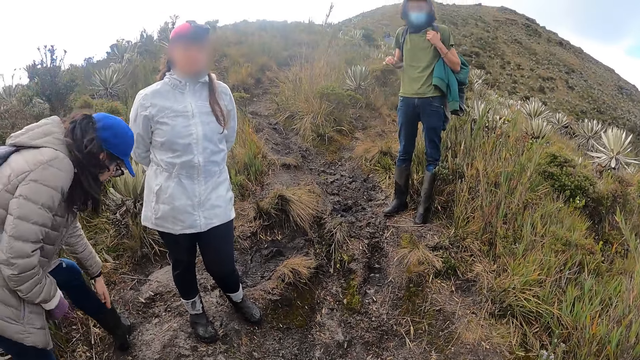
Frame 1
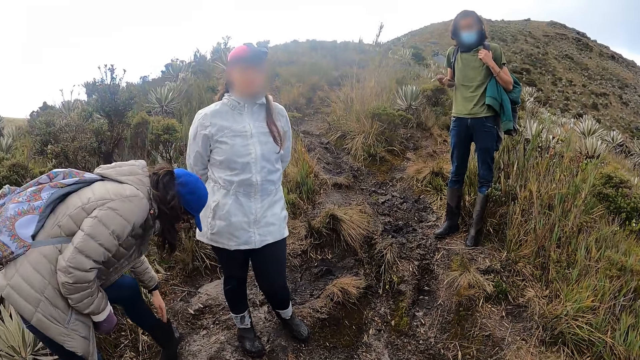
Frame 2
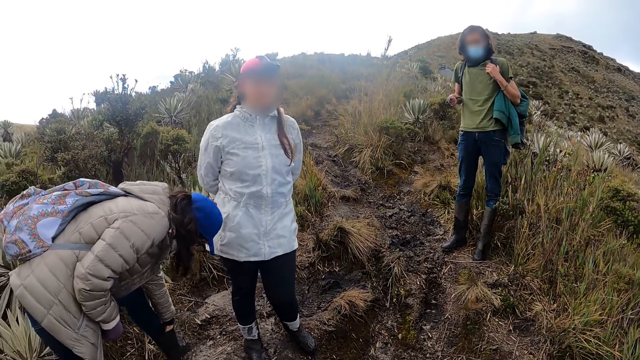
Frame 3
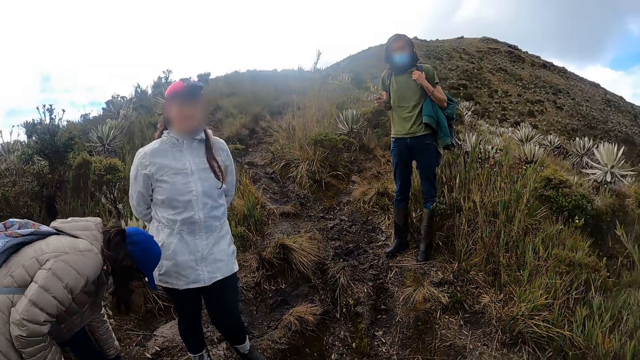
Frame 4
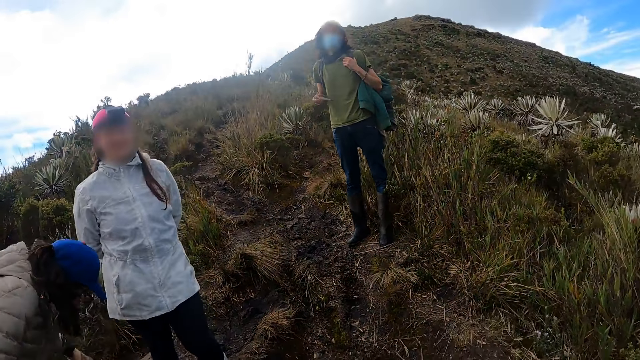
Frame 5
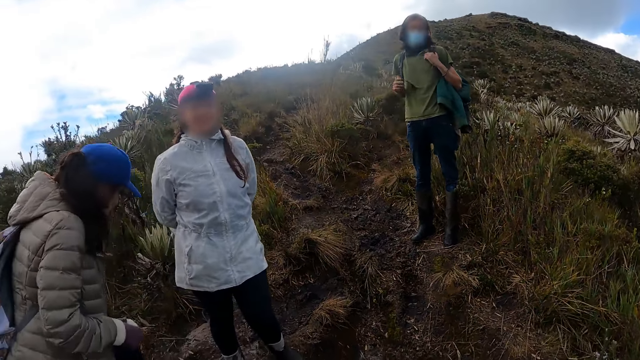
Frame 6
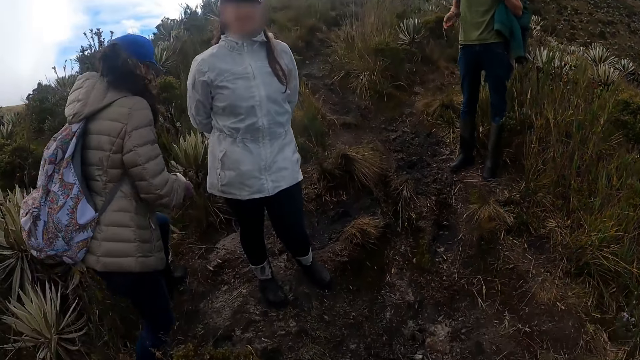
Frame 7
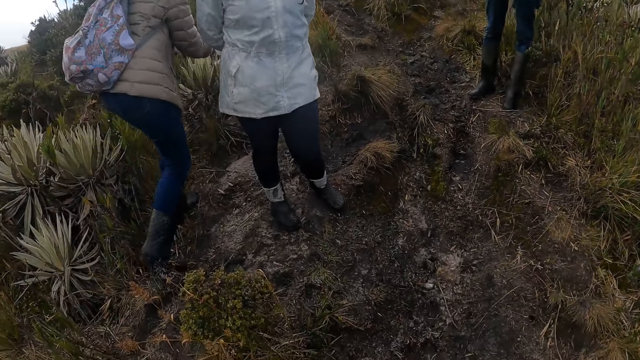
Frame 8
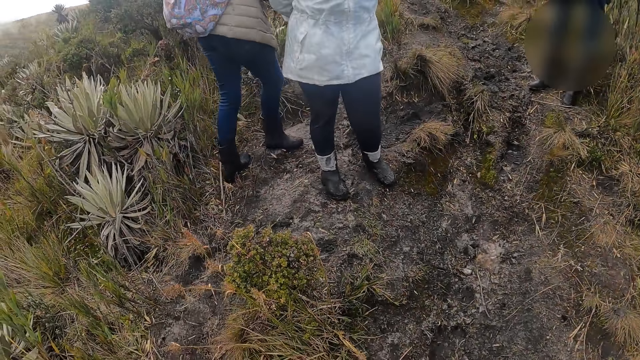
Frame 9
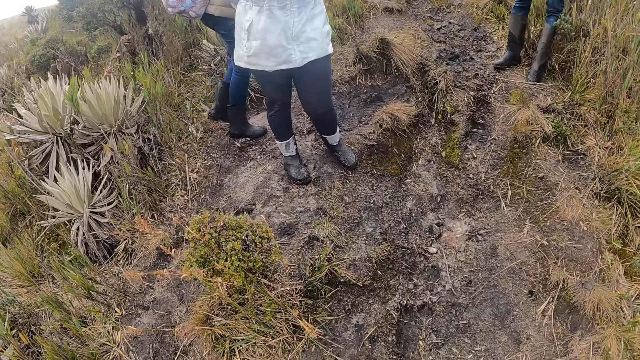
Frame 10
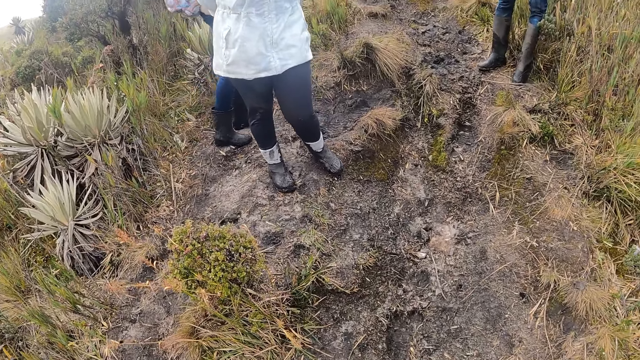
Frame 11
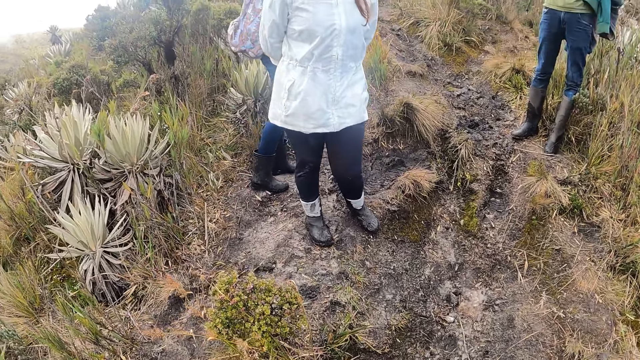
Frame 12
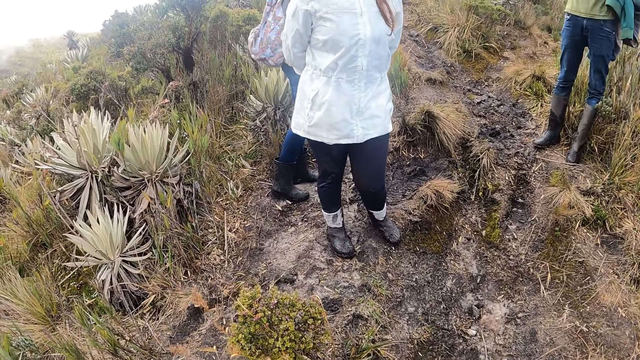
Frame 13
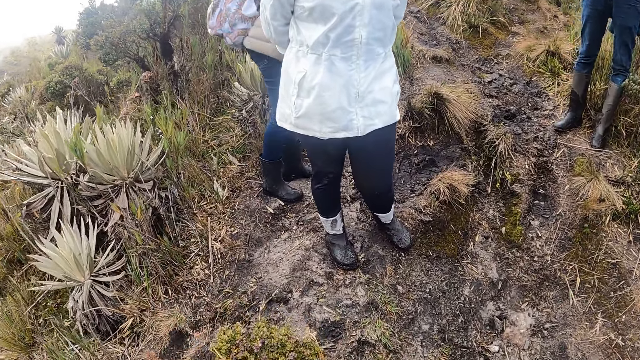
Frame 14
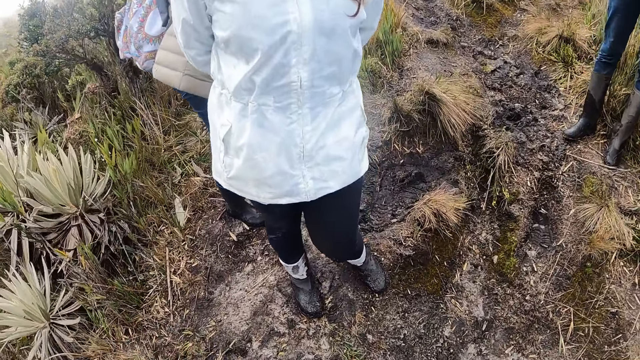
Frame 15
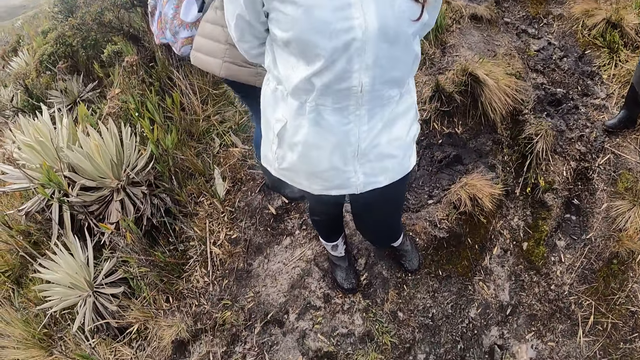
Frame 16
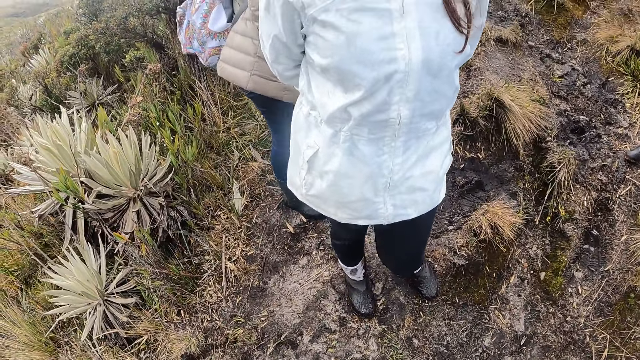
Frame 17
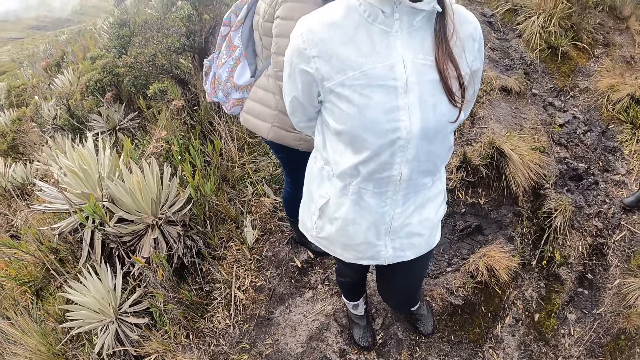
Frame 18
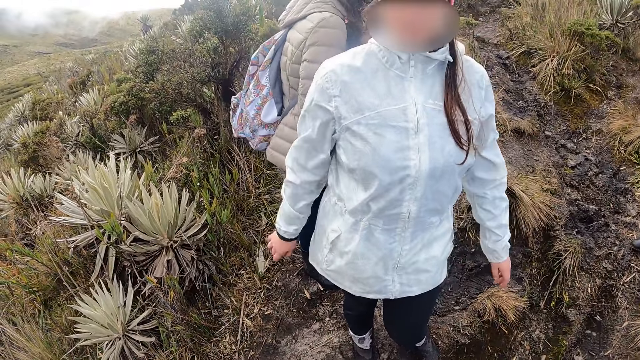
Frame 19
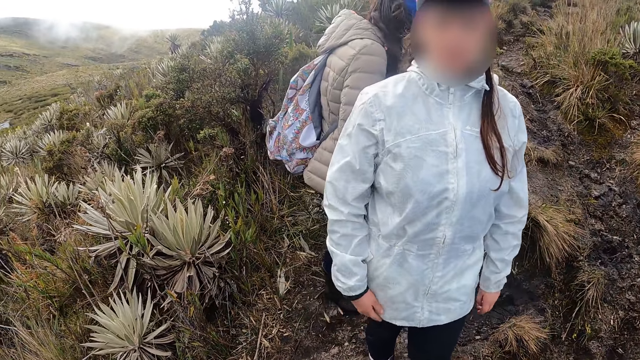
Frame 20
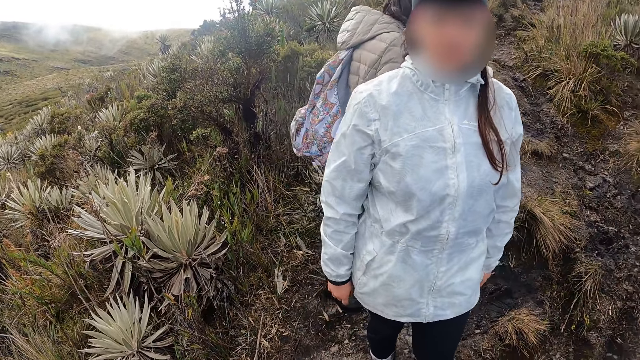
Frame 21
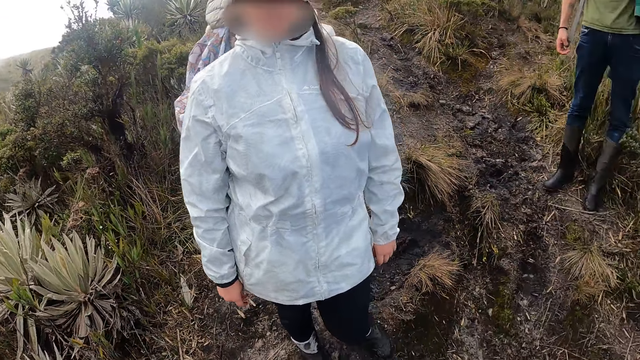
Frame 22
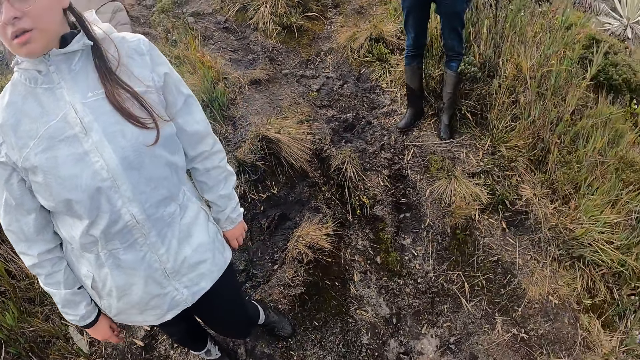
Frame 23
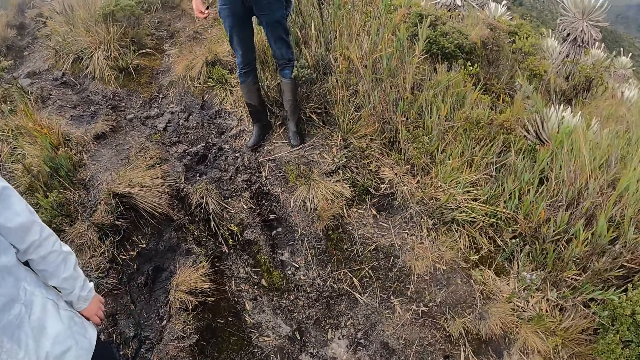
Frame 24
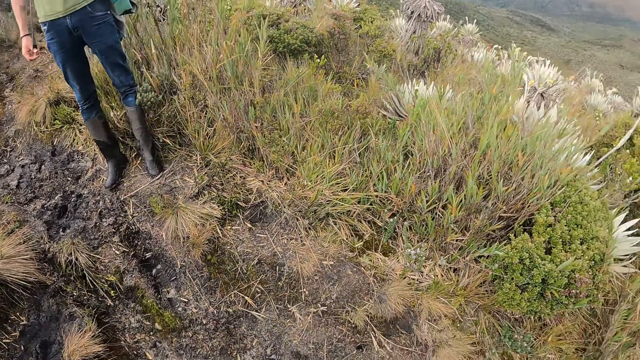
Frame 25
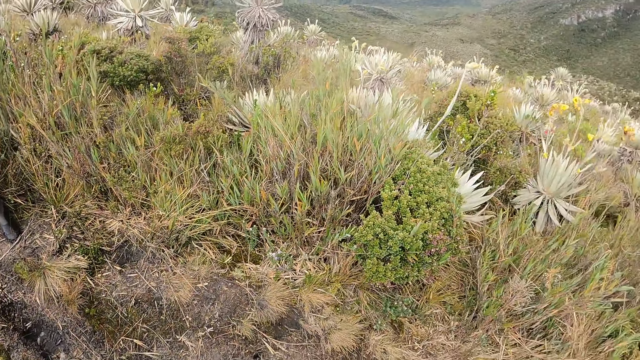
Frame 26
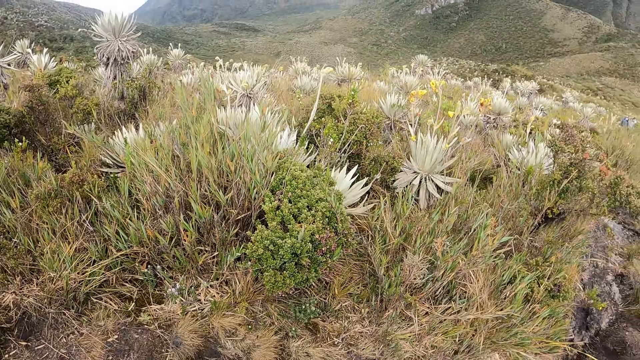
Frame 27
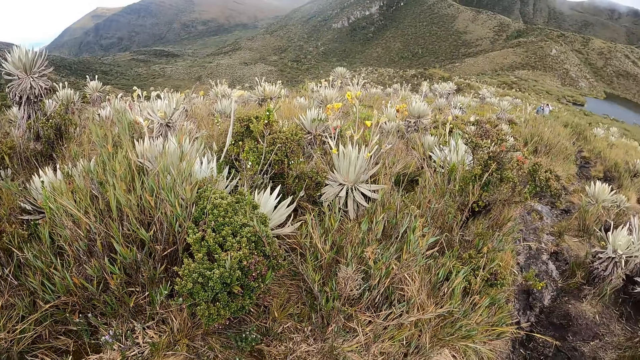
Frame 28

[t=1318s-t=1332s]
A woman dips her left hand into her gumboot. The woman steps on a rock. The woman stands behind another woman. The other woman moves her hands. The camera wearer looks at the other woman. They scan ahead at the mountains.

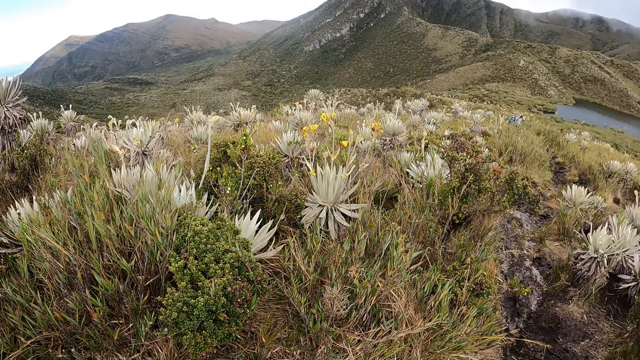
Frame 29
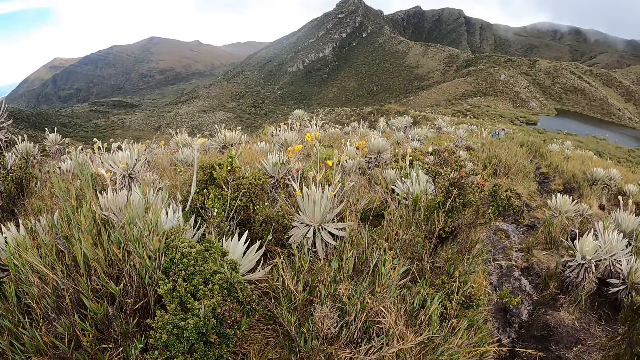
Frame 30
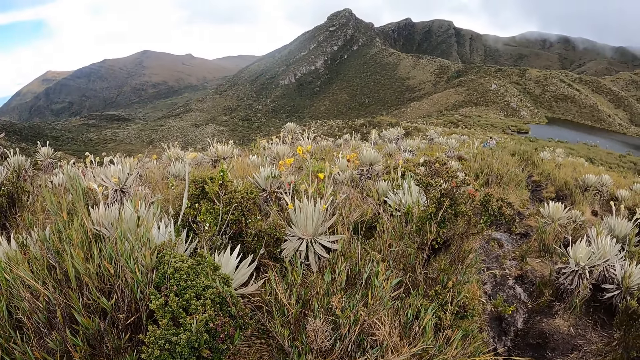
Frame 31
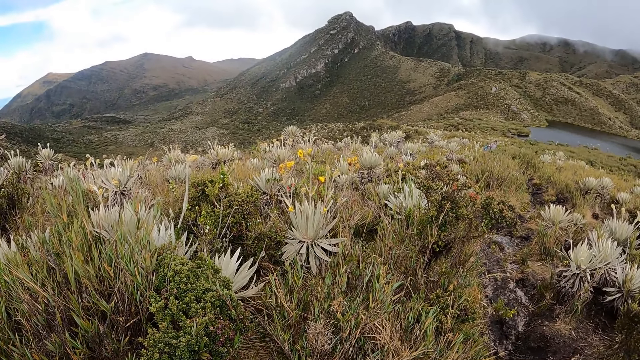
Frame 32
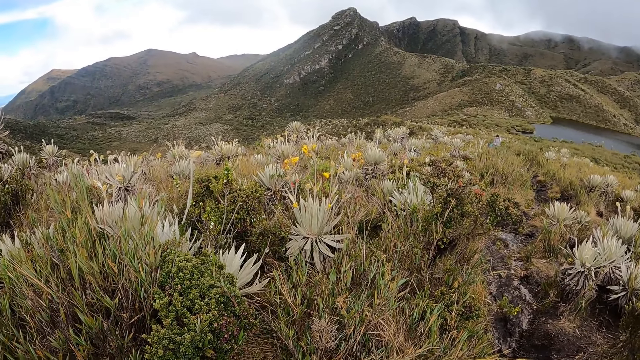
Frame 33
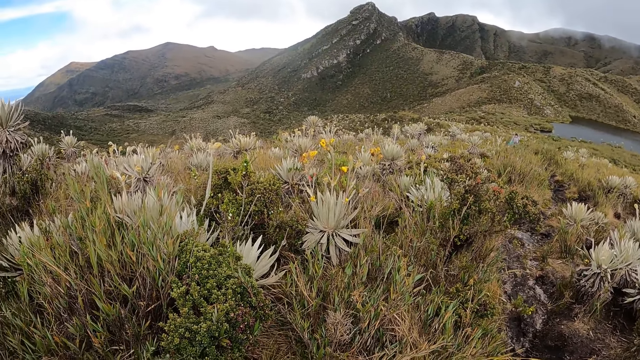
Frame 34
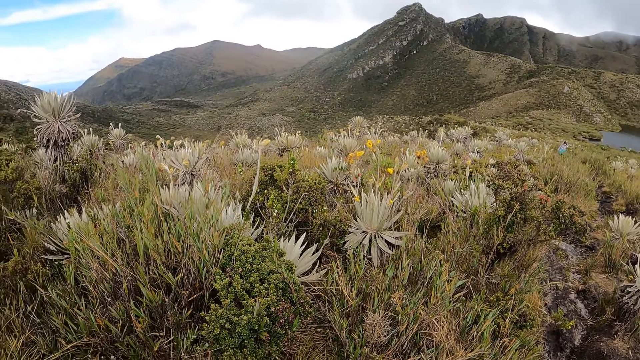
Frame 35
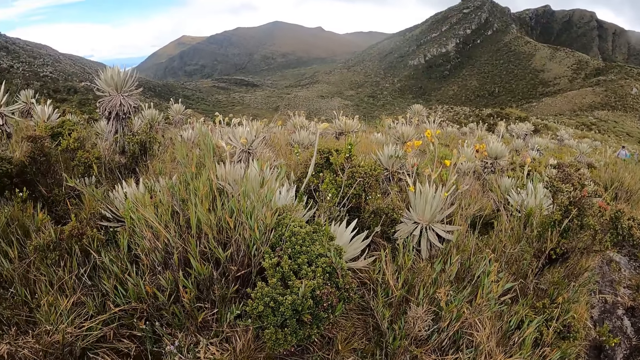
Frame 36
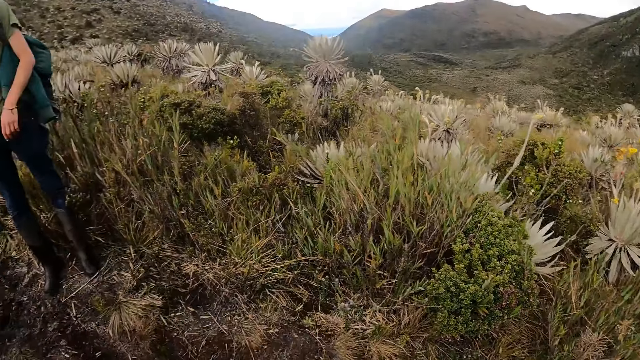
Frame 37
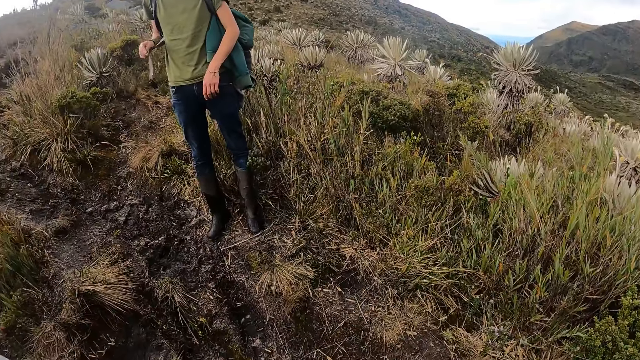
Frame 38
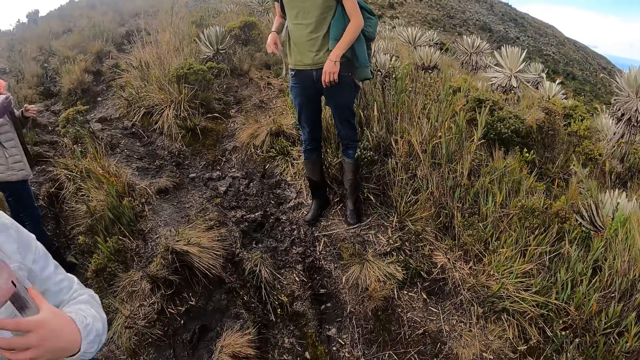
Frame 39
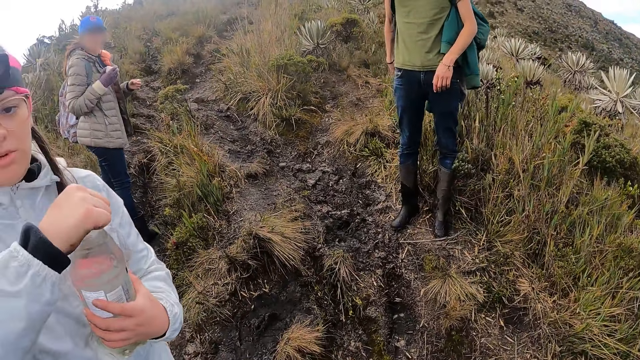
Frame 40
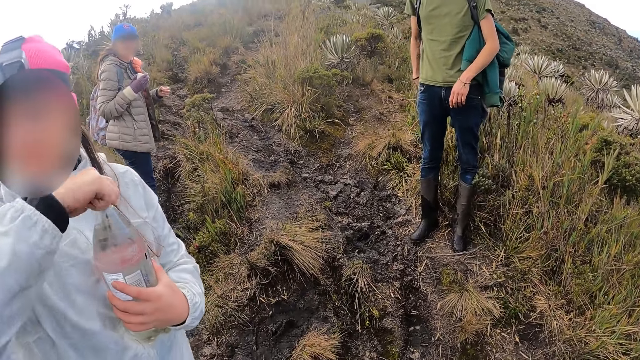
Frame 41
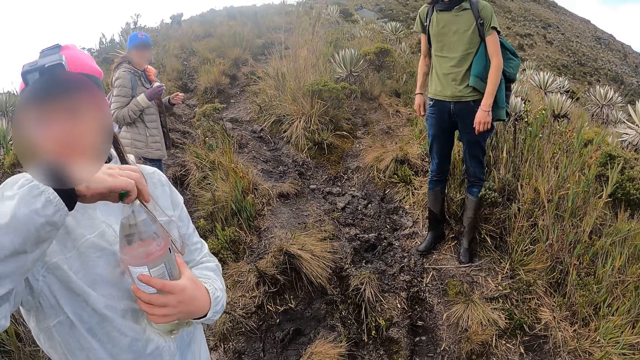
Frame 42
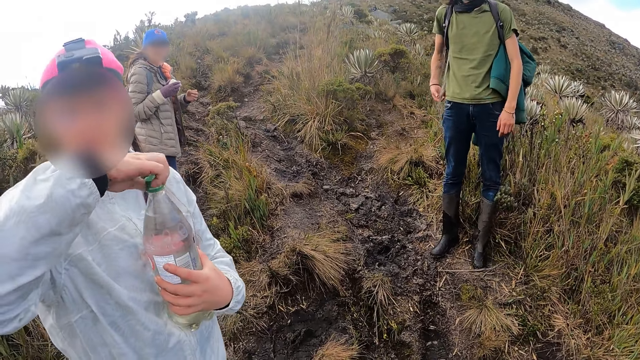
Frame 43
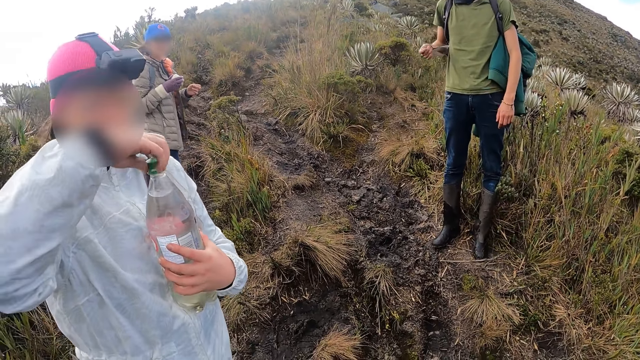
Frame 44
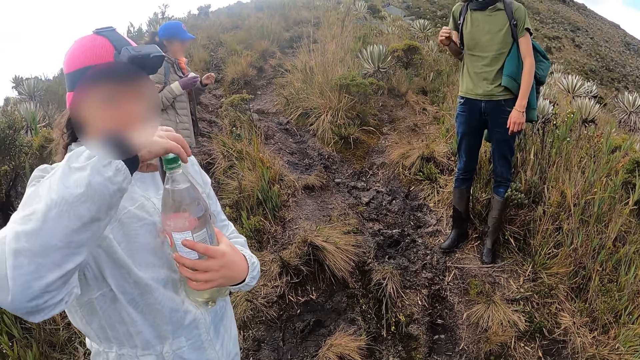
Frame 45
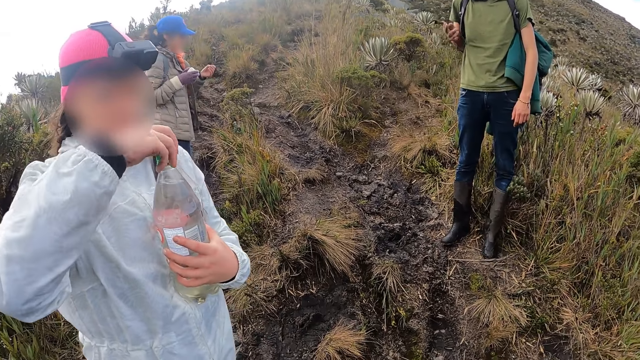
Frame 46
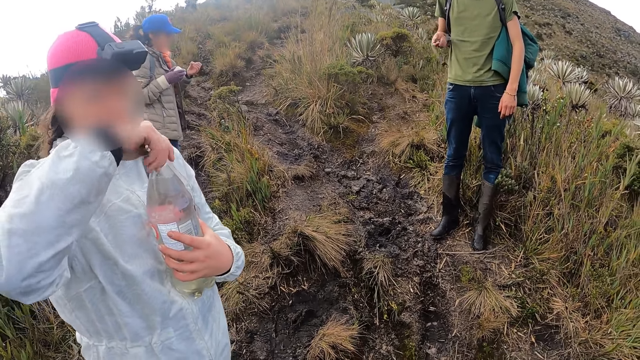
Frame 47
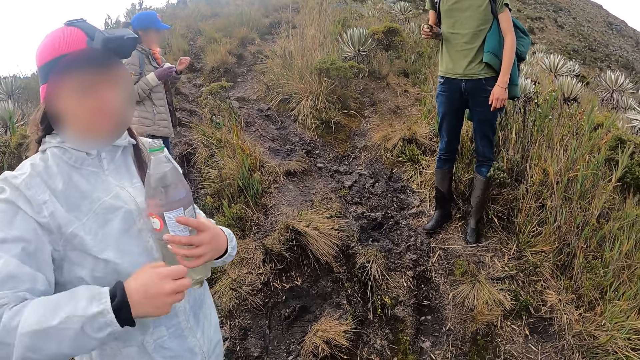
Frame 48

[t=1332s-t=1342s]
The camera wearer looks at the dam. A woman opens a bottled water with her right hand.
